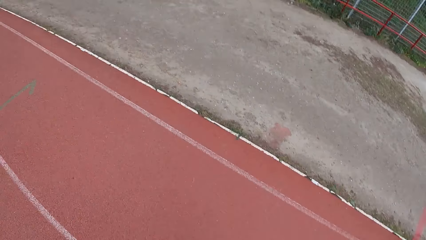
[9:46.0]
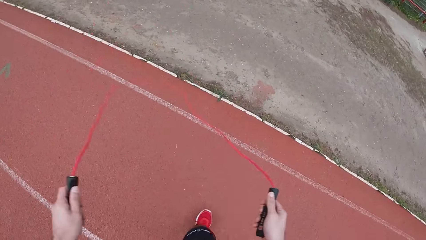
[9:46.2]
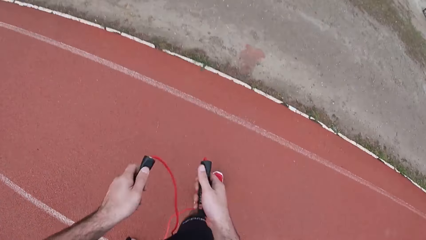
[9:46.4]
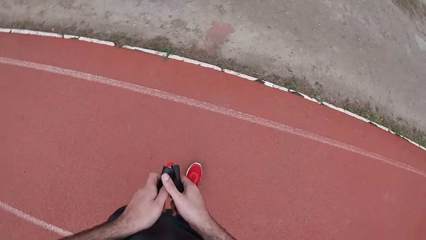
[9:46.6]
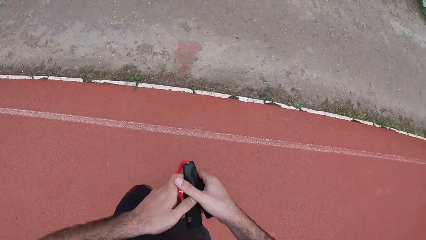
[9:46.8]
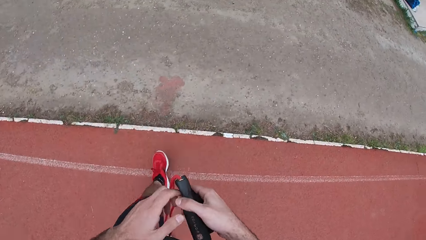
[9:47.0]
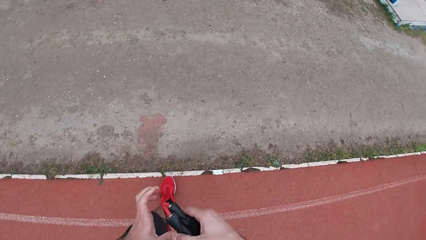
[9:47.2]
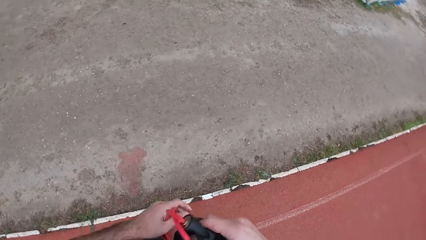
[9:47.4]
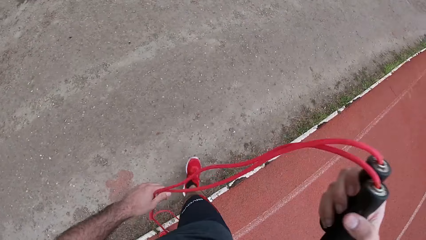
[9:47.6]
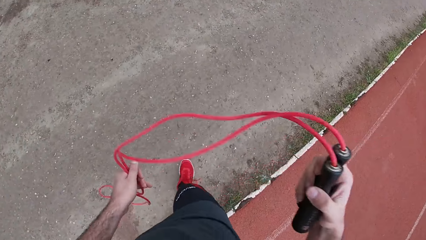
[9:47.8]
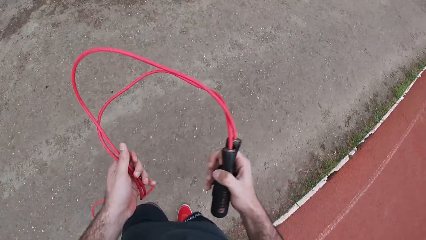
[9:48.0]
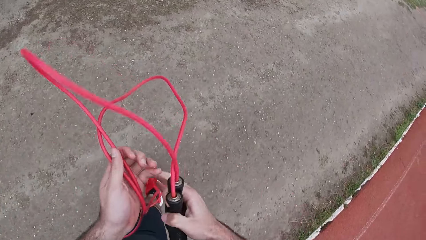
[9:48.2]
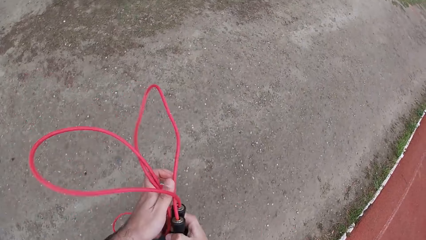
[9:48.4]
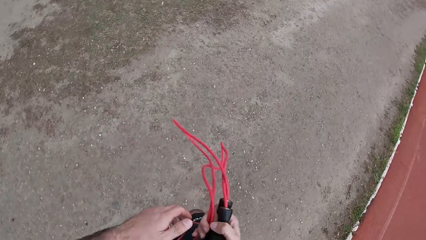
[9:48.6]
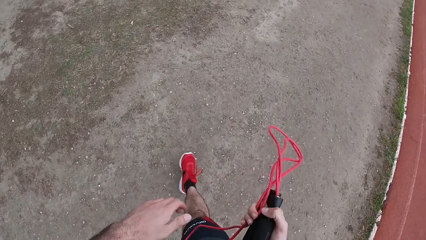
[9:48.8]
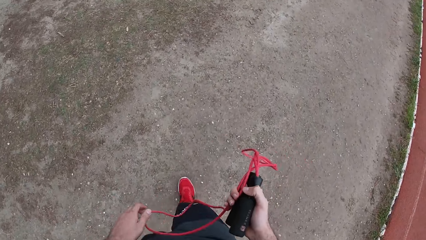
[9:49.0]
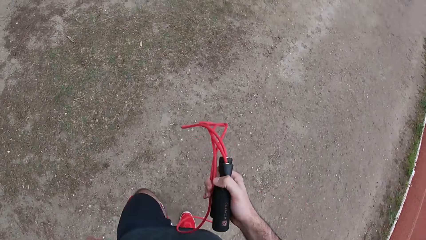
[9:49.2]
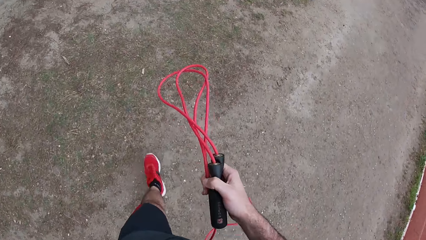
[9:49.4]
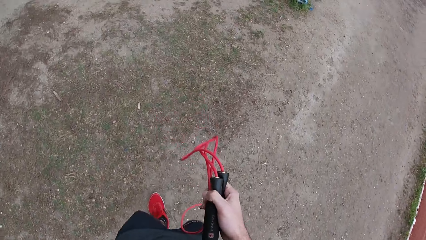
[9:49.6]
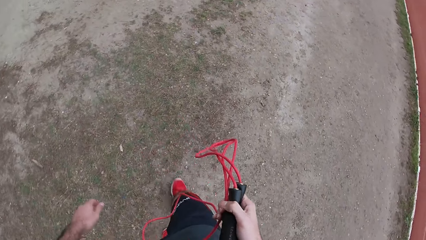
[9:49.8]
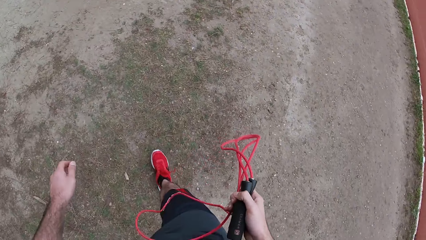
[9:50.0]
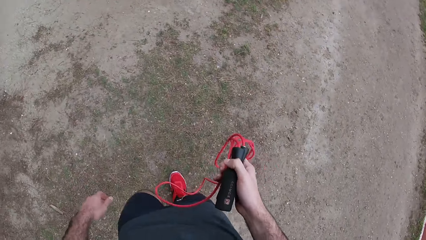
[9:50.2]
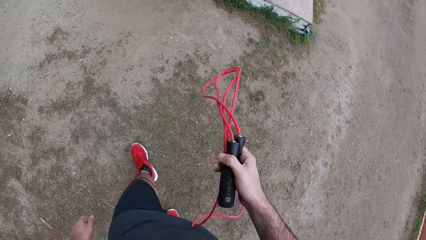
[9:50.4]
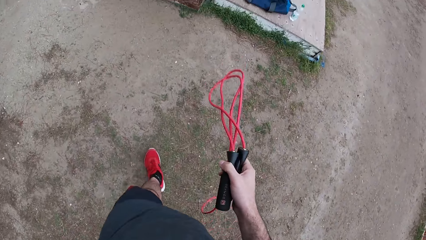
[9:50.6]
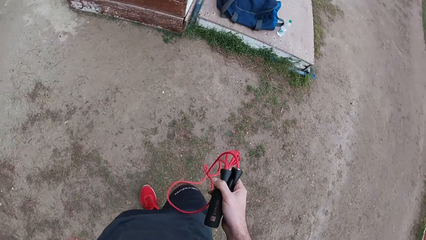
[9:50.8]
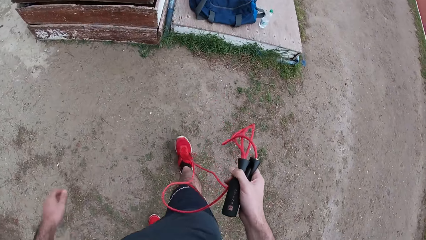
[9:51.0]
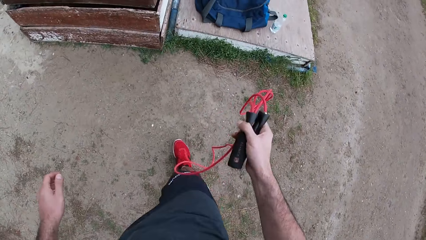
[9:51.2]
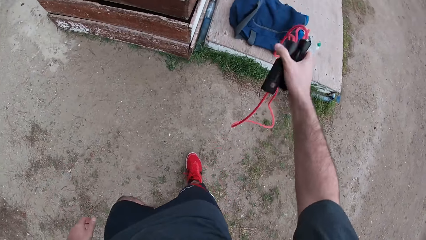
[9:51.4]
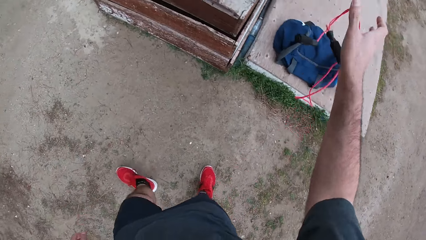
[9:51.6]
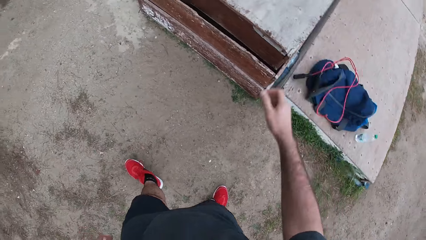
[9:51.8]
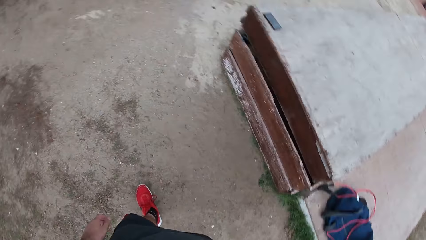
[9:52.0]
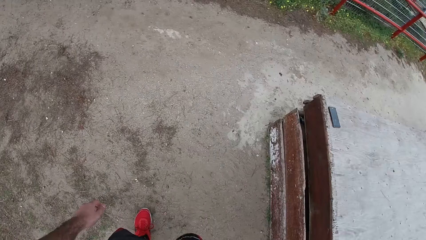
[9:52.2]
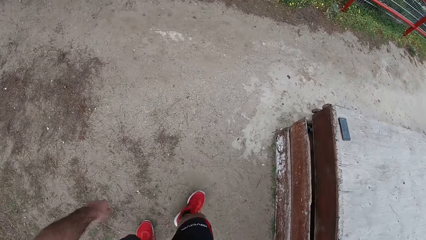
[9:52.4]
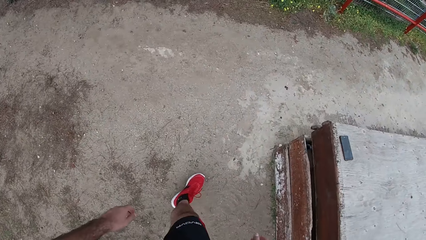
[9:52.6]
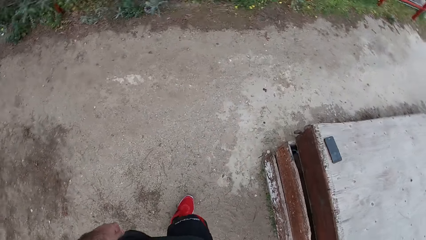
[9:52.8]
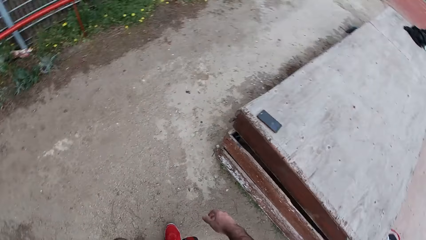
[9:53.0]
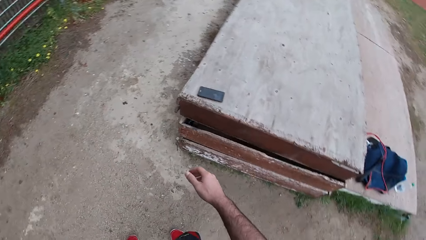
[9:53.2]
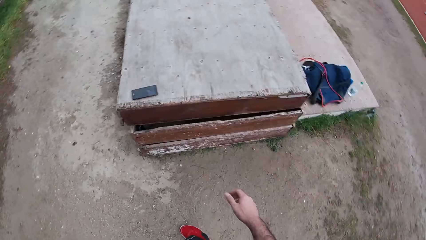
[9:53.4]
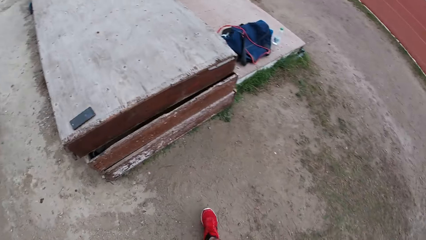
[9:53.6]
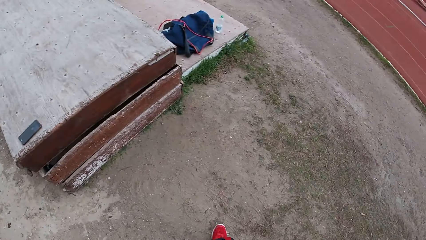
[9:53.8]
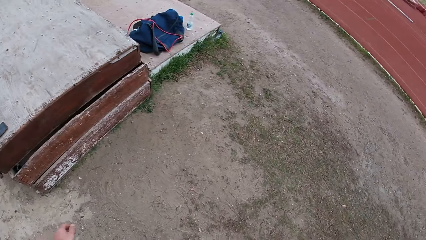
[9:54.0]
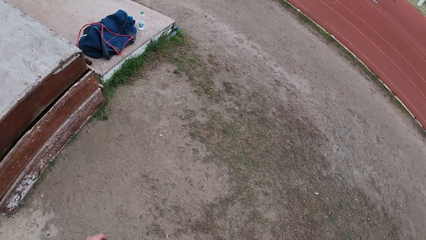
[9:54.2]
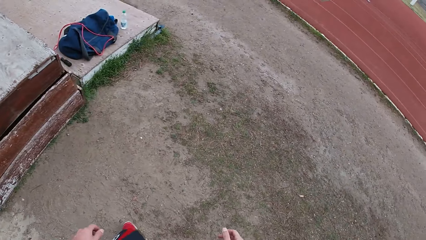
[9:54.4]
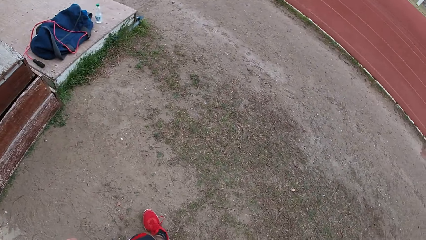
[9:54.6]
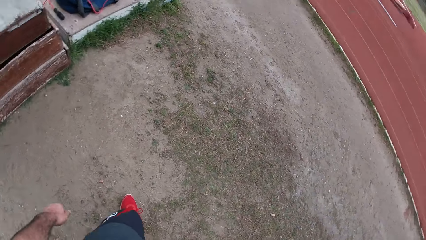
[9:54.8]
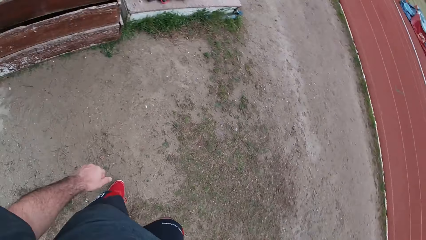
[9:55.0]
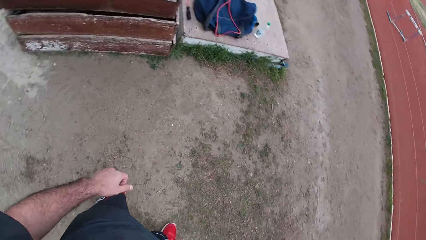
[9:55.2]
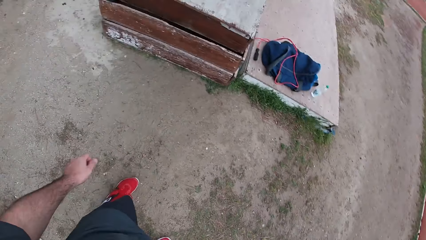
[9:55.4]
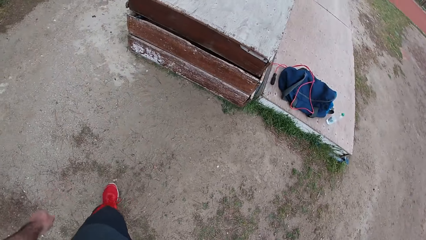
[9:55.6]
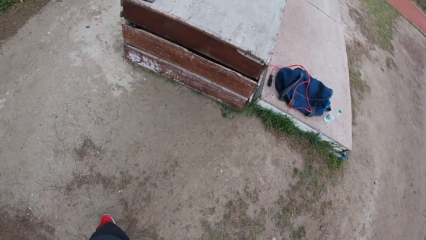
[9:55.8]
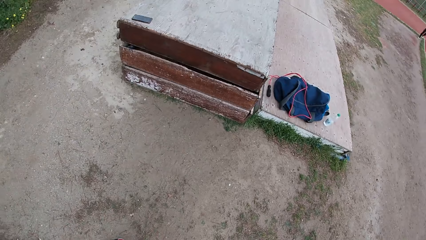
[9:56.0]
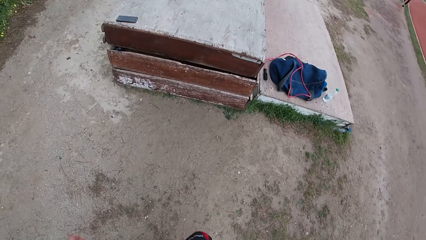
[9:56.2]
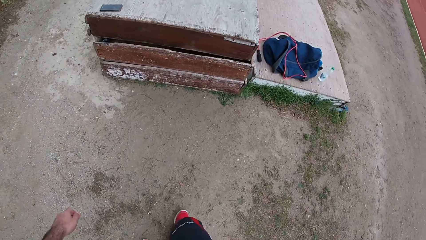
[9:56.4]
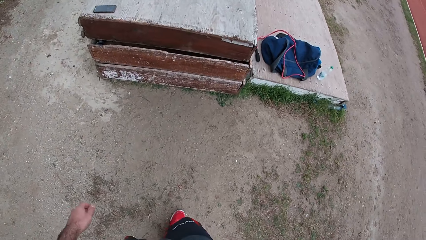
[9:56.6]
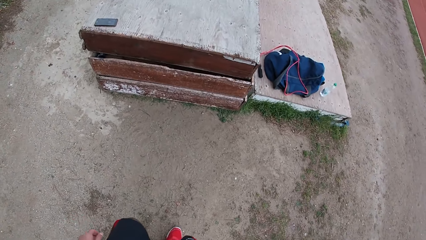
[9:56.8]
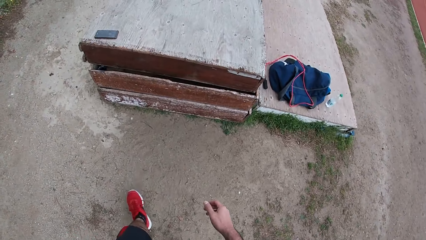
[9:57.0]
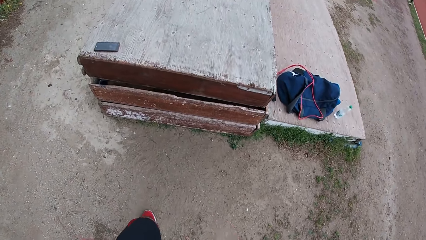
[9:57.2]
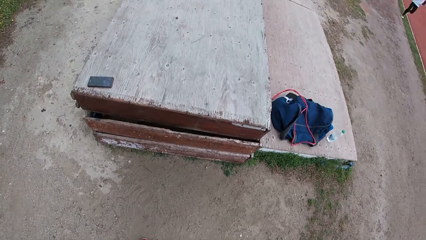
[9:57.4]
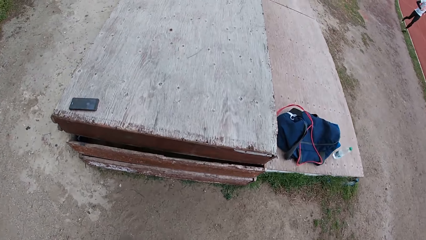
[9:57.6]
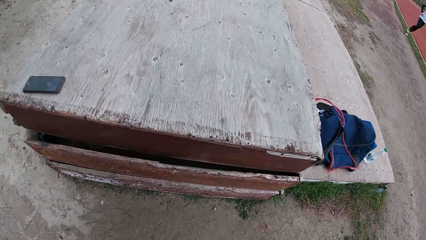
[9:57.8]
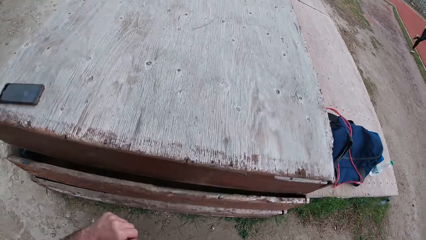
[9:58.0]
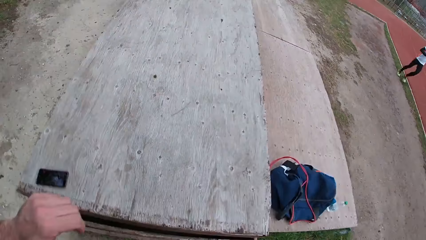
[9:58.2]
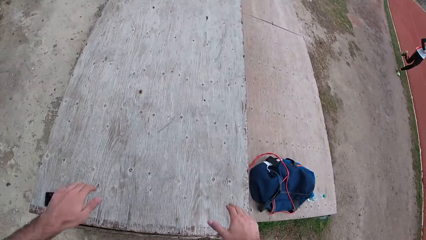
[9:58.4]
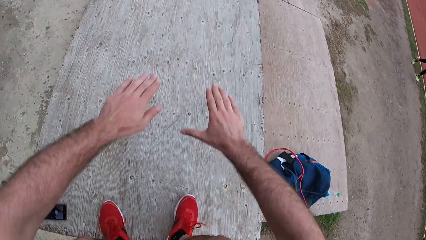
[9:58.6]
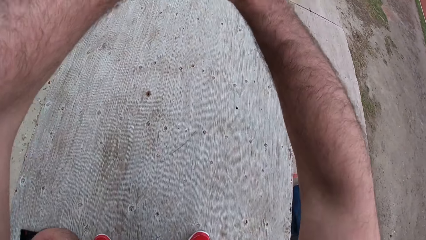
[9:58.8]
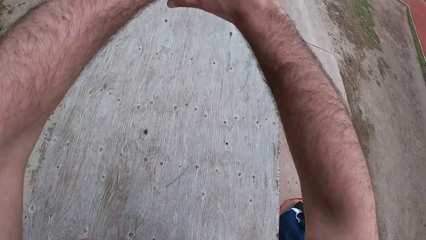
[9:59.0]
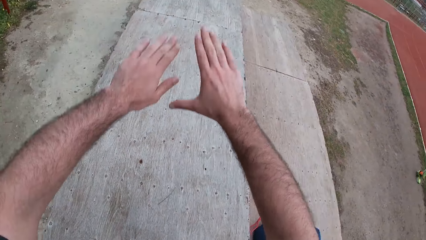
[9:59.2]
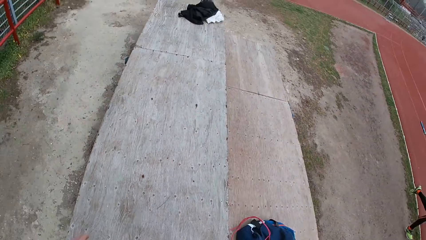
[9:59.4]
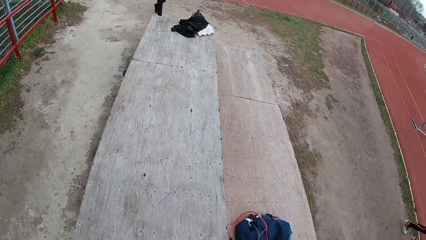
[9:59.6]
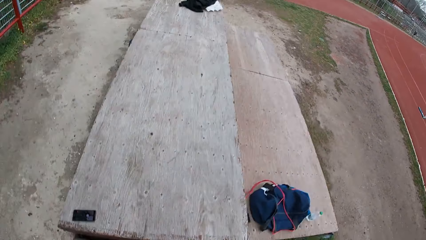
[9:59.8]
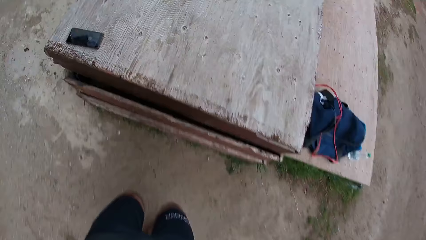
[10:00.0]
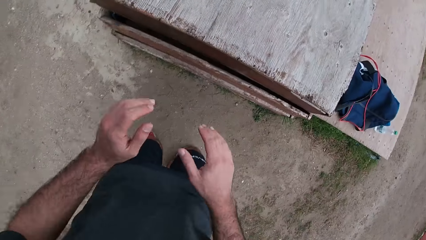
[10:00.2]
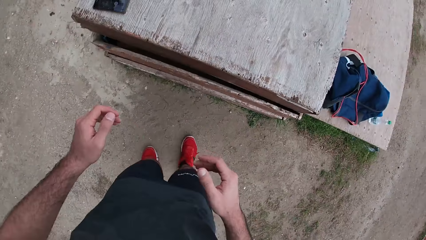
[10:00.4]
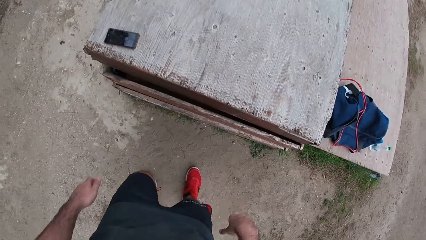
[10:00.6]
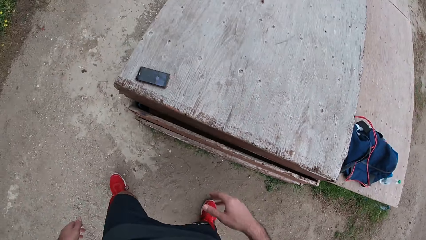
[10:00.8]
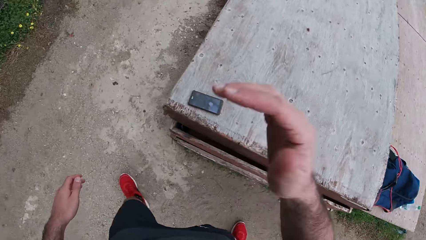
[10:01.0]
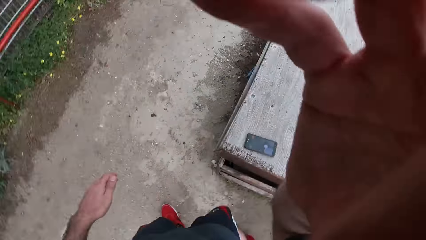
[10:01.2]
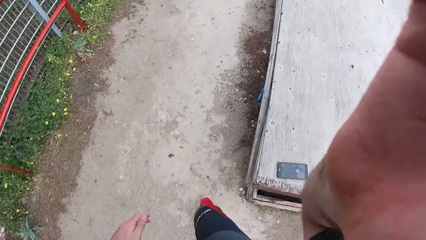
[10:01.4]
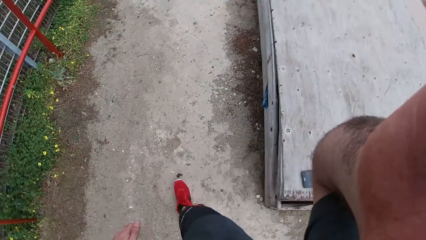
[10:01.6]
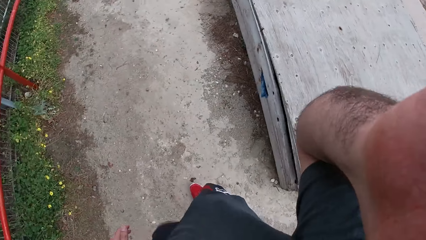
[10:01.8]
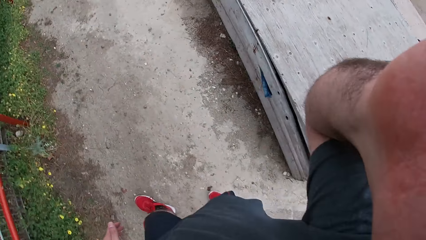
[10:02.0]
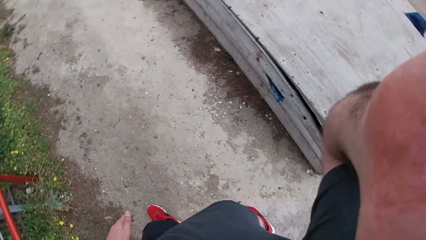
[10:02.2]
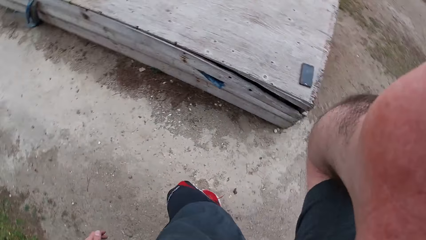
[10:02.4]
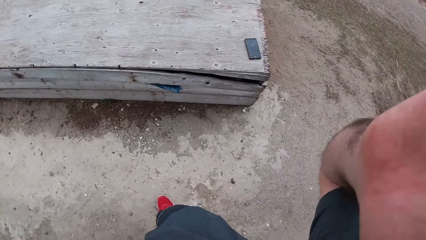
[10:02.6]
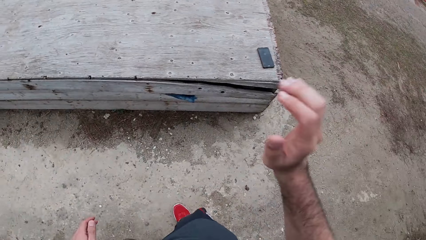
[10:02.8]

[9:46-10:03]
The camera wearer walks towards a bag. He folds the skipping rope together. He stops jumping the rope. He walks on the other side of the field. He holds the rope in his right hand. He walks around the field. He throws the rope on top of the bag. He looks around. He walks next to the table. He jumps on top of the table while raising his hands. He comes down to the ground. He adjusts his camera. He raises his hand.
